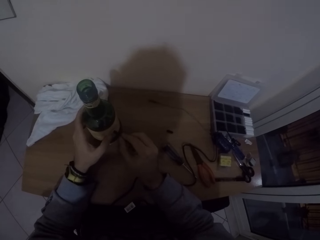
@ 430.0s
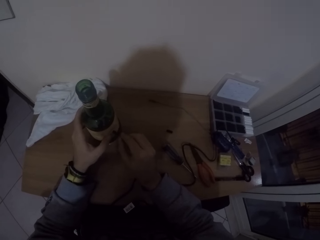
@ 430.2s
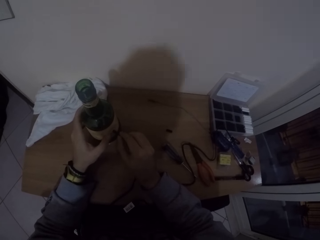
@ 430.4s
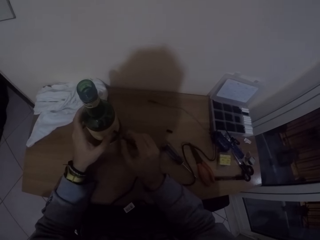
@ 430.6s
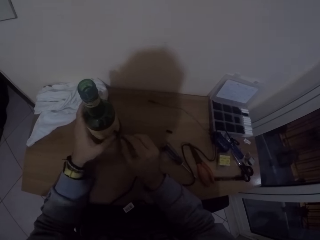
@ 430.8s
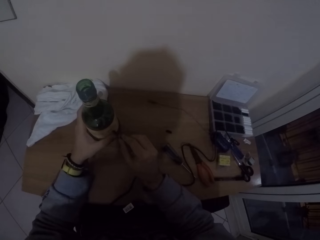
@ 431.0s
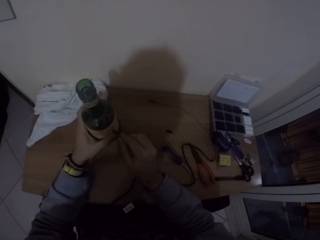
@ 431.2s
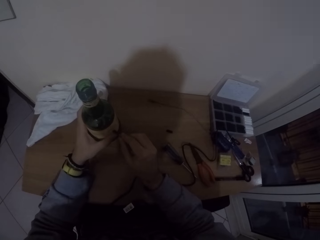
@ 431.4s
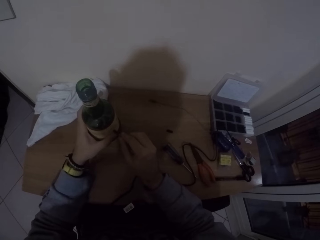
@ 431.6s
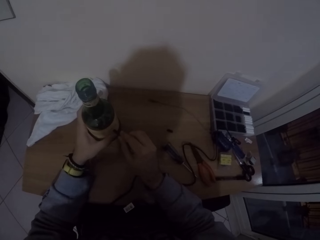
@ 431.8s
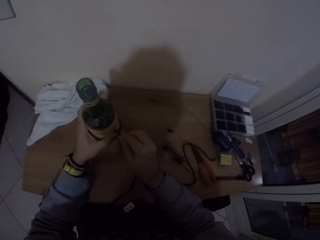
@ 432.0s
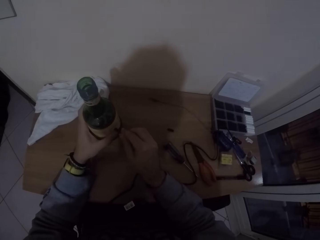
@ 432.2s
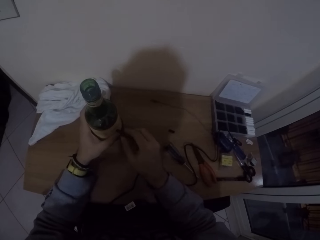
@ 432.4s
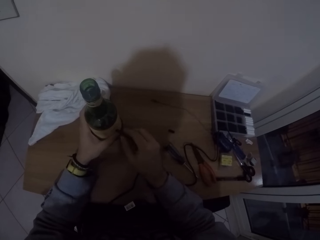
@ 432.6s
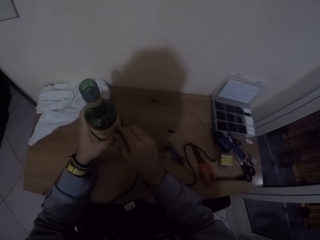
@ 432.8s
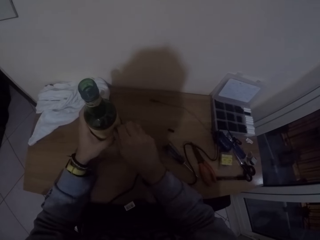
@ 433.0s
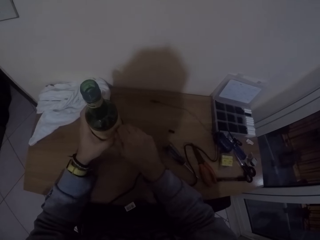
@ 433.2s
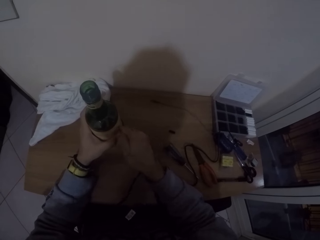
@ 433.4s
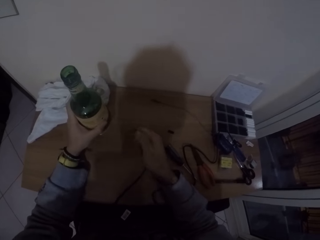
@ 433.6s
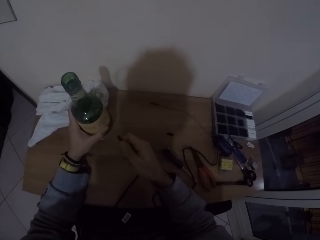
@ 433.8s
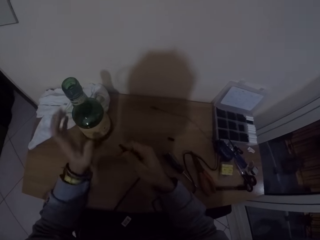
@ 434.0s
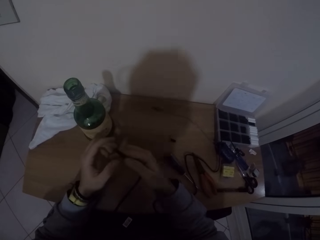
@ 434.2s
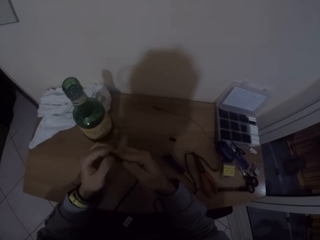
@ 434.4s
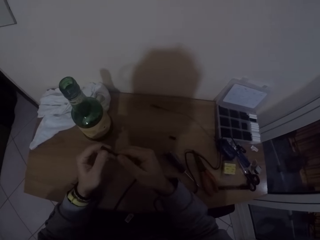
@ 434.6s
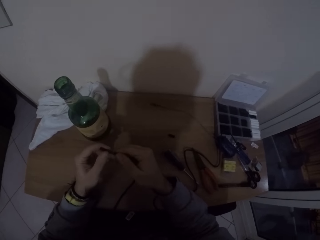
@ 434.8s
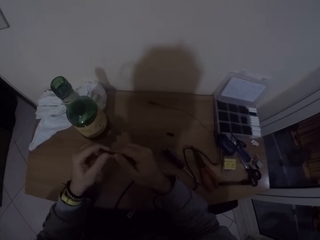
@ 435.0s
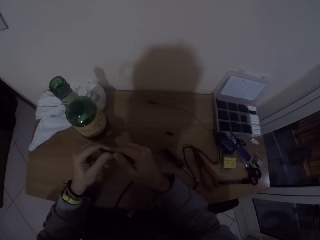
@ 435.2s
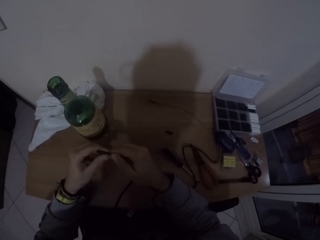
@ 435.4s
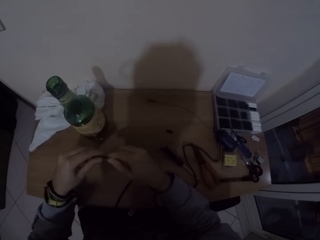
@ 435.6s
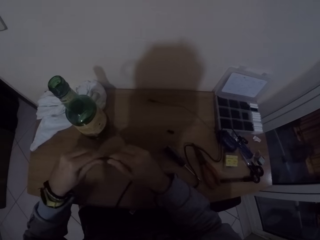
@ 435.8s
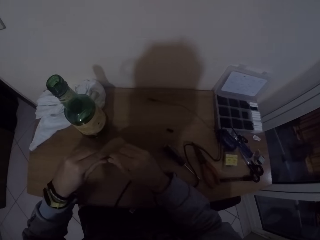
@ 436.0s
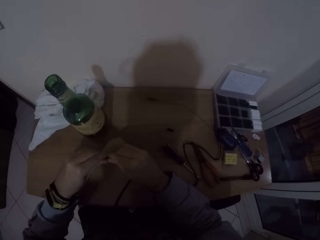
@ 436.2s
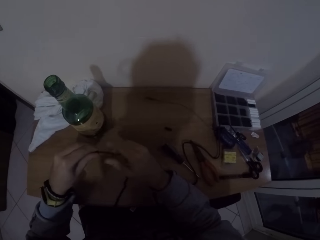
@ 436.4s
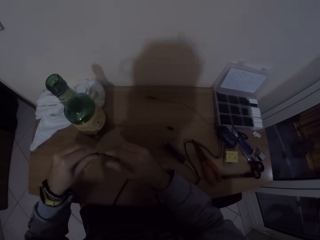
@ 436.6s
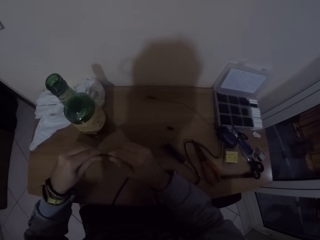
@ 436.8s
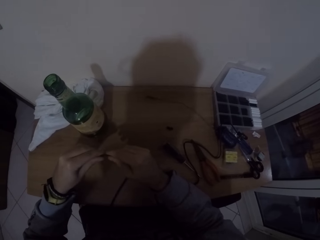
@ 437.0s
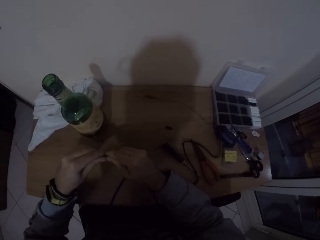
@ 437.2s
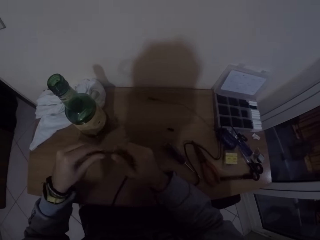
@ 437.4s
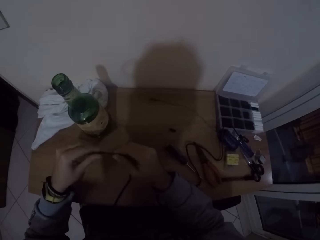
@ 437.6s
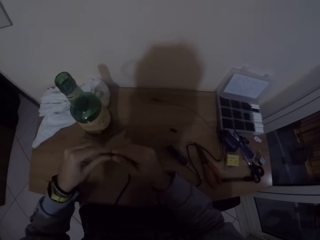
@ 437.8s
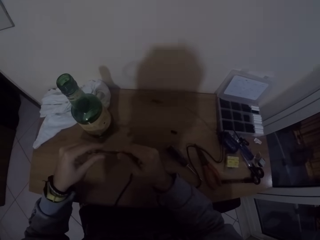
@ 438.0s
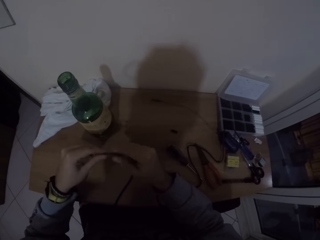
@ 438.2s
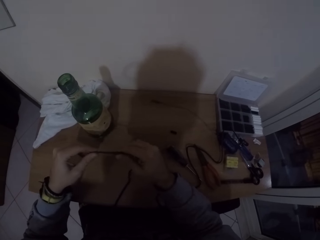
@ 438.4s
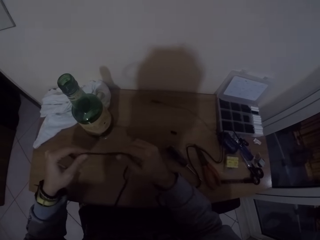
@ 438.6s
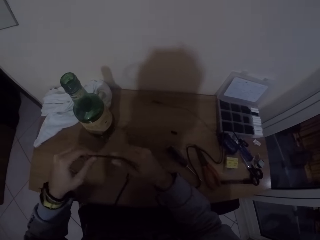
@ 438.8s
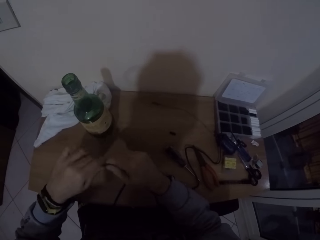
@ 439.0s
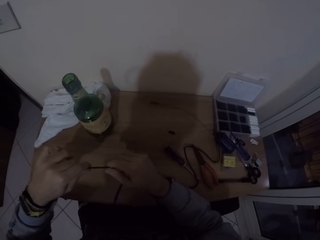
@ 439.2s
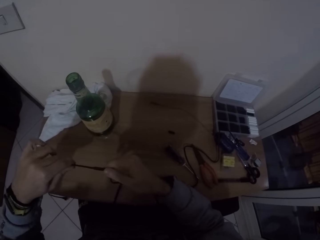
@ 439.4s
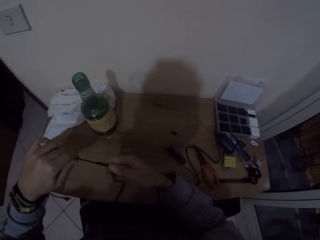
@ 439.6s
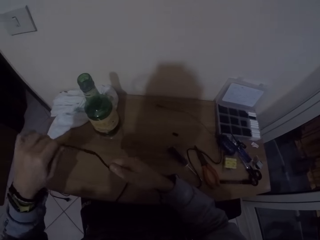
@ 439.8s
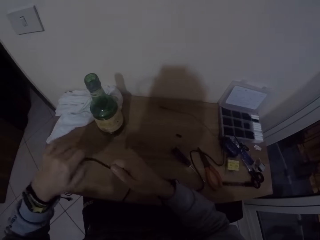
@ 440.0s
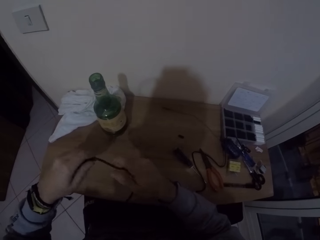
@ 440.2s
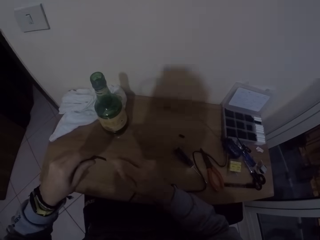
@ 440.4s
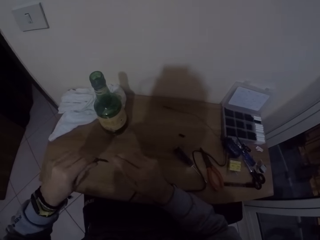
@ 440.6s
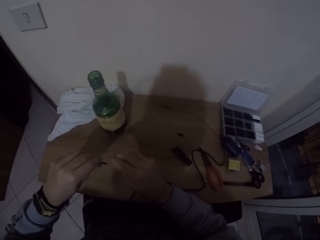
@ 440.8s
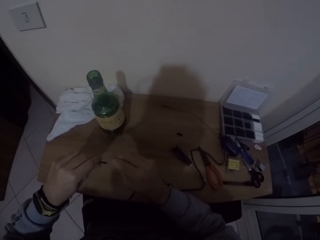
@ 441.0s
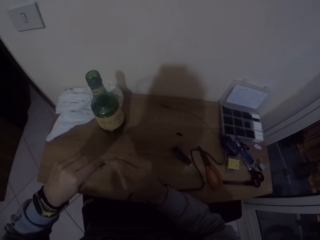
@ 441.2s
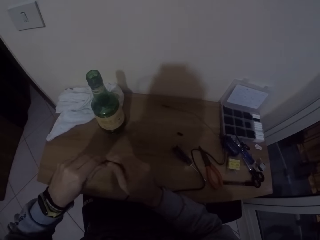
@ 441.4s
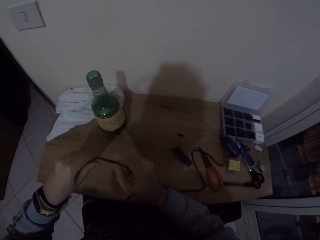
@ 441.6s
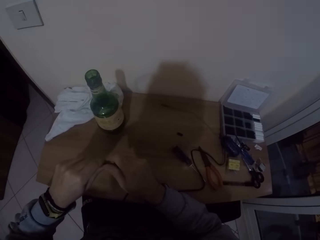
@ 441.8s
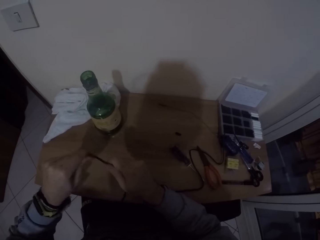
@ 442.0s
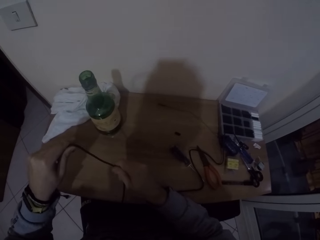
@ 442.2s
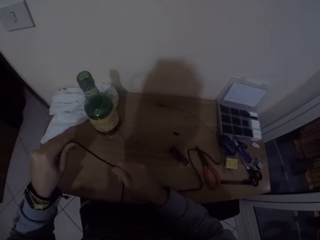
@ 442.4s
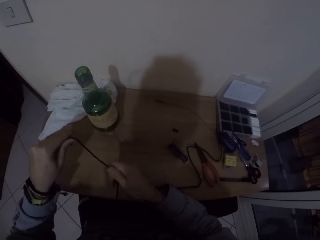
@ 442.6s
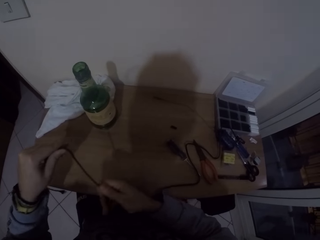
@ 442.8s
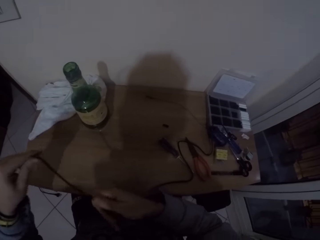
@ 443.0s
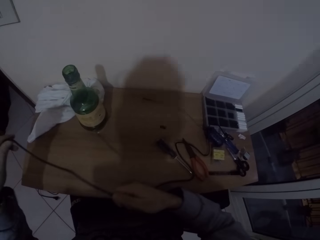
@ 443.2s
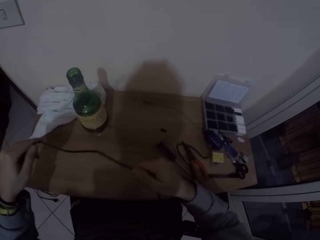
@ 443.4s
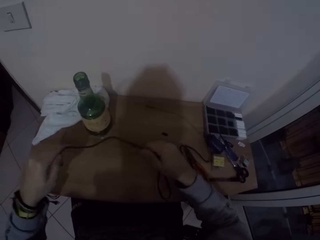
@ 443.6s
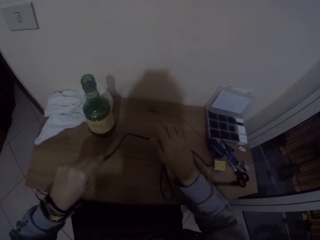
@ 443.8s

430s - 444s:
The camera wearer puts the cable into the bottle. He removes the power cable from the glass bottle with his right hand. He fits the rubber cord into the power cable with both hands. He adjusts something on the cable.

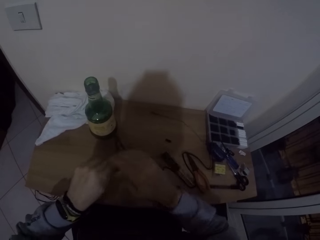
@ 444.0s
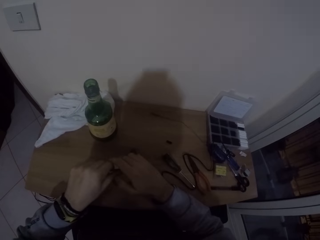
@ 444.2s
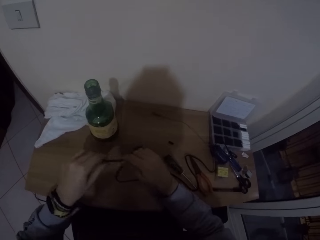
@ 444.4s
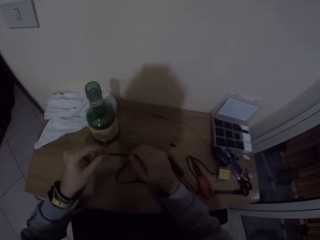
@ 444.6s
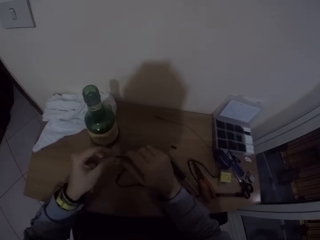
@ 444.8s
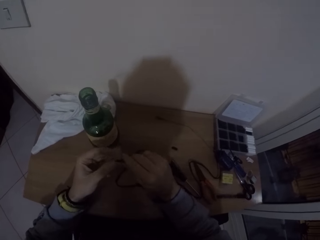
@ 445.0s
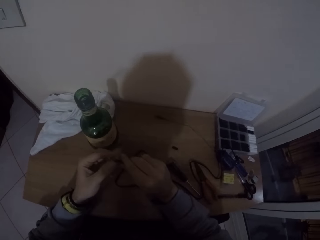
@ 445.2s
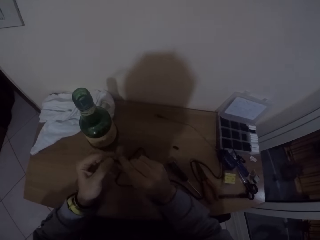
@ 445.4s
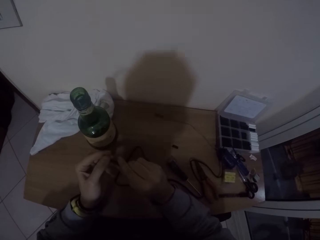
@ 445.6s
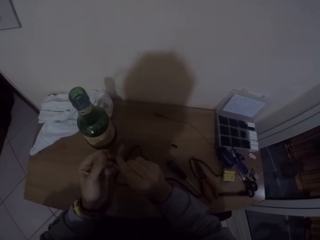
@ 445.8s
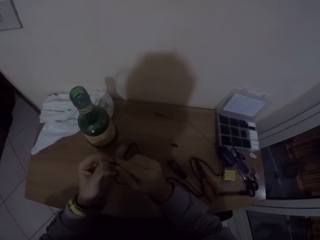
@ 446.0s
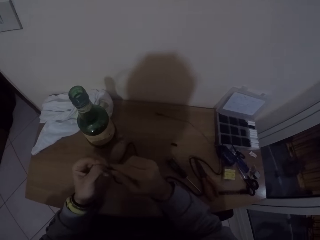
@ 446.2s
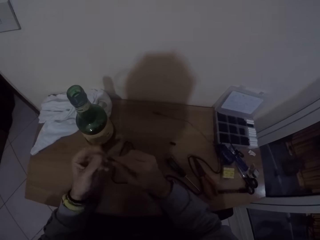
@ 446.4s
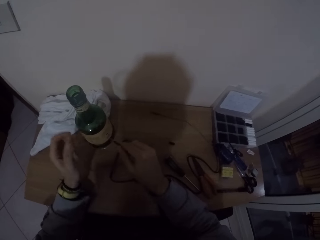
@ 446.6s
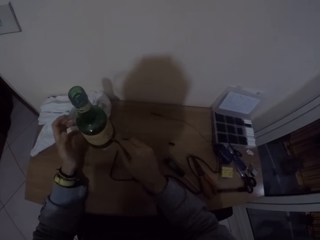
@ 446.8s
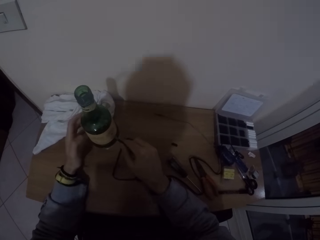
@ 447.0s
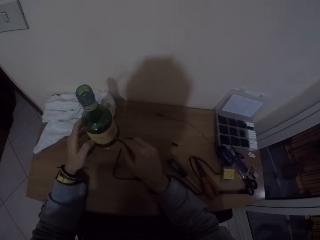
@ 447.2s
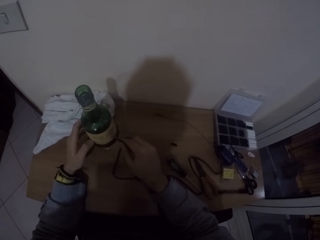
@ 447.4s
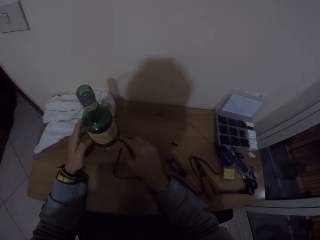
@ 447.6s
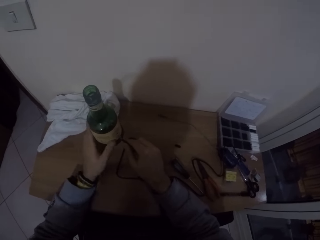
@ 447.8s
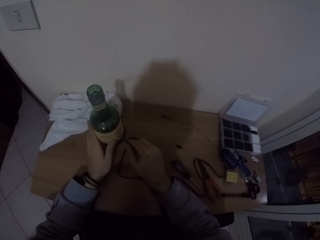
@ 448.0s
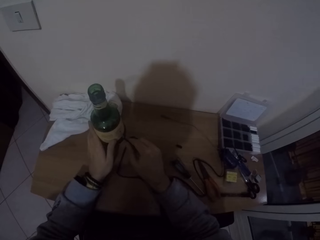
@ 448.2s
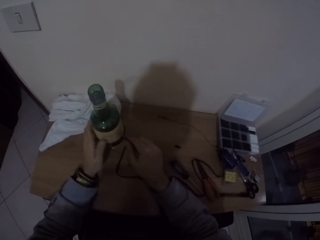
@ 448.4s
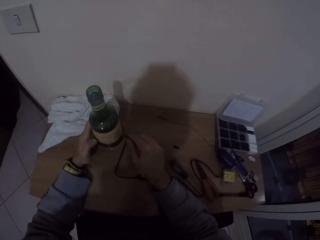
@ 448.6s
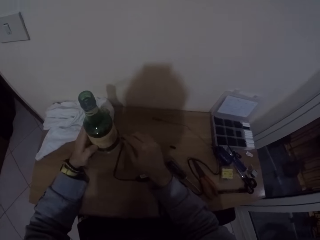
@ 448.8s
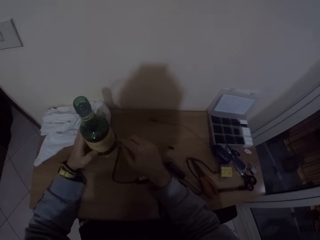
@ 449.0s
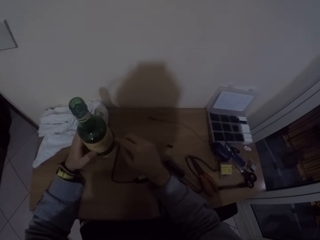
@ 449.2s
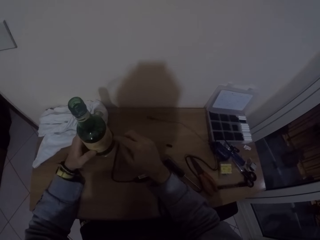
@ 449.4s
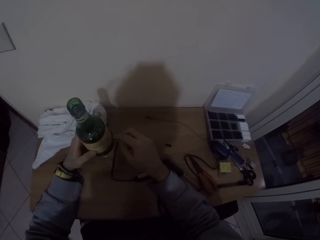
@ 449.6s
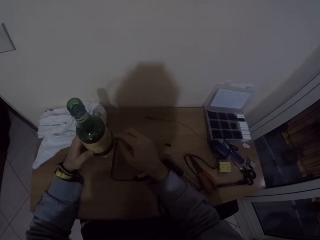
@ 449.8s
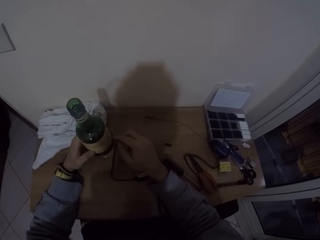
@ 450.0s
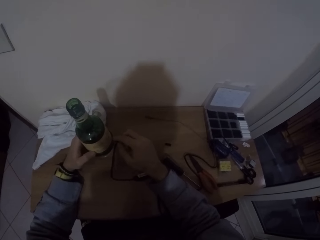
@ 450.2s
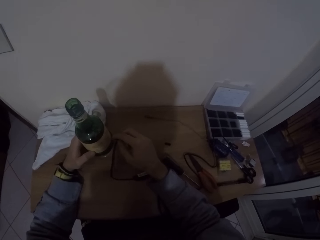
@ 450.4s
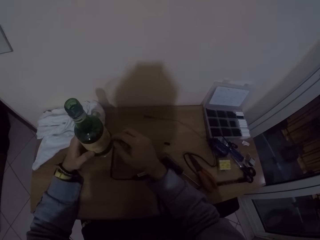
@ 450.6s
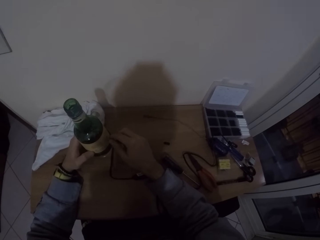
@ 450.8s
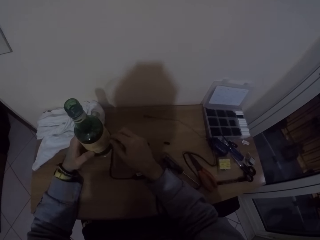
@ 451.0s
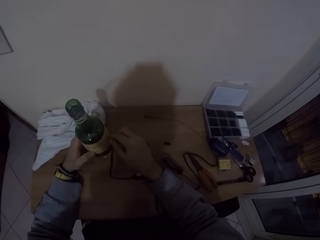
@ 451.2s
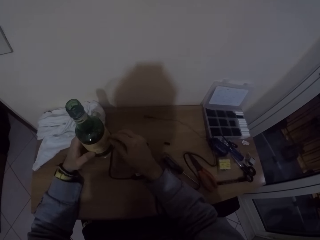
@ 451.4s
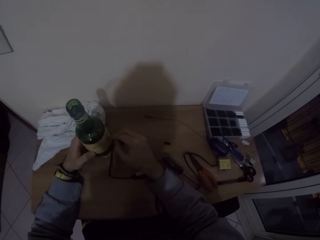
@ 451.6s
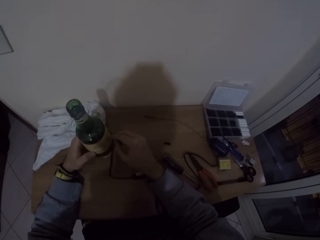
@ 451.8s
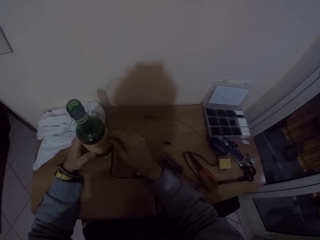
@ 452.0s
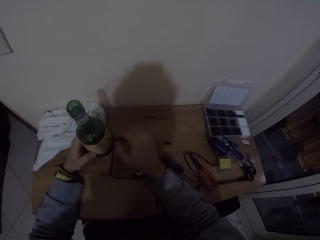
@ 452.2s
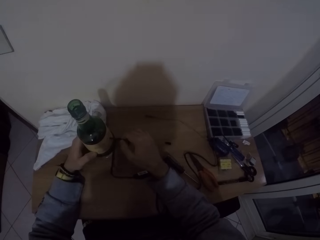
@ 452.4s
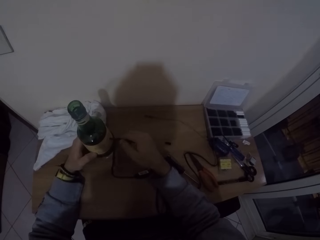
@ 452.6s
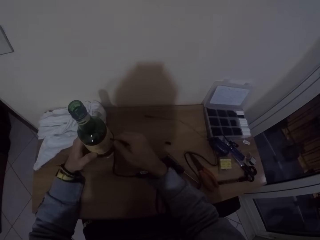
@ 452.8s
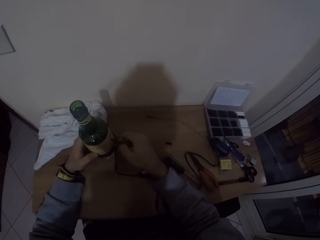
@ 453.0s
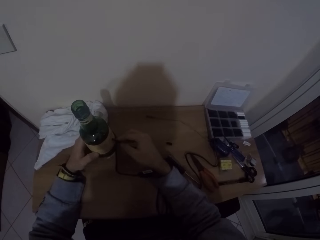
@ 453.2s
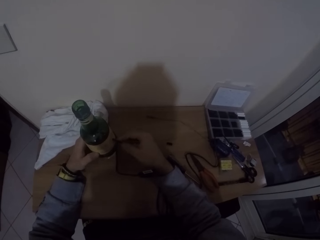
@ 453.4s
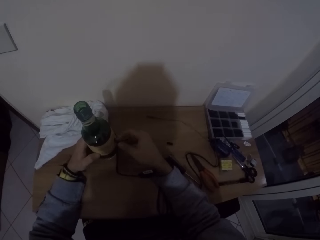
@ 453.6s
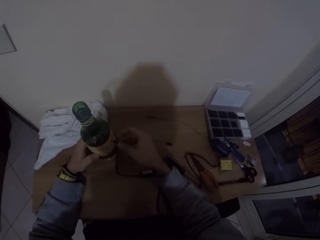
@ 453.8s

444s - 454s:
The camera wearer inserts the power cable into the glass bottle with his right hand. He holds the glass bottle on the desk with his left hand. He fixes the cable on the bottle.
